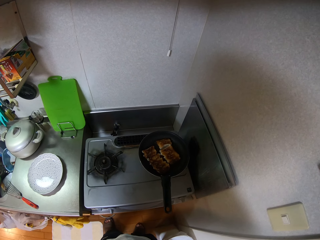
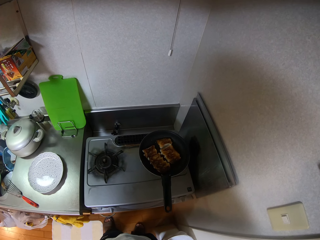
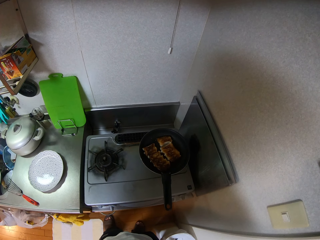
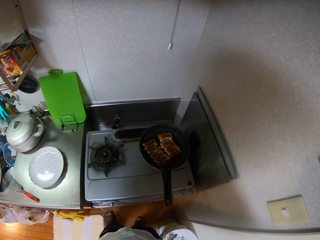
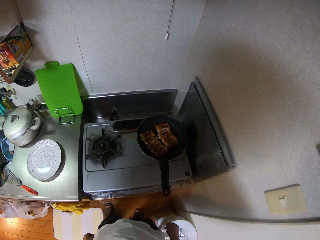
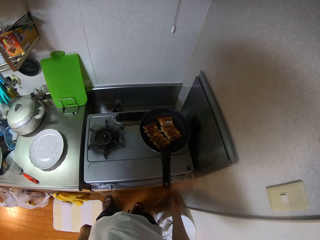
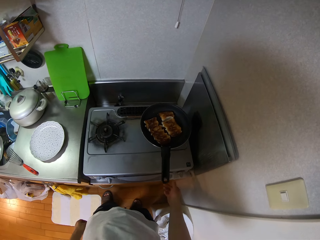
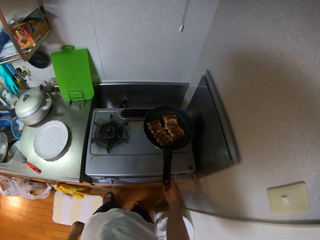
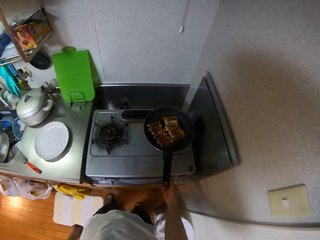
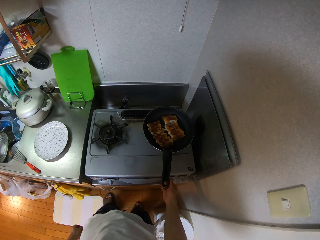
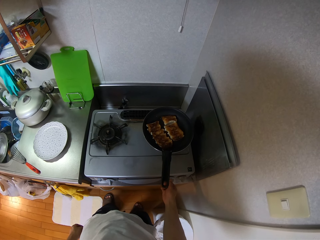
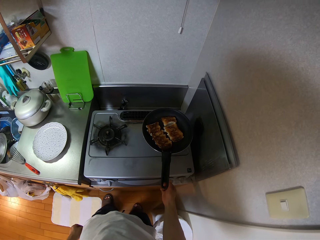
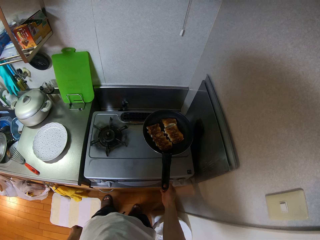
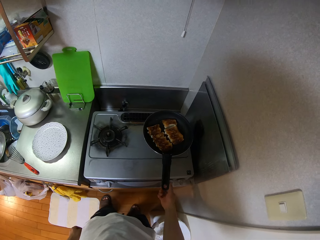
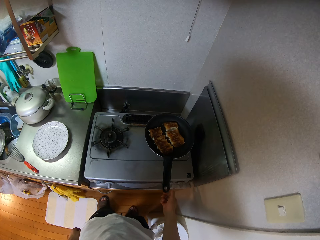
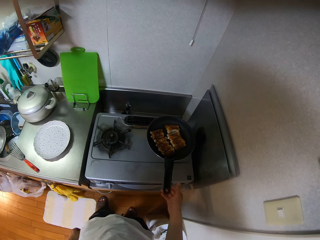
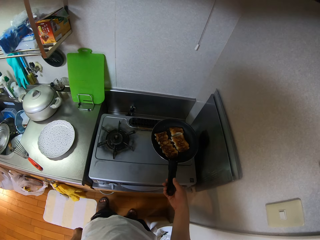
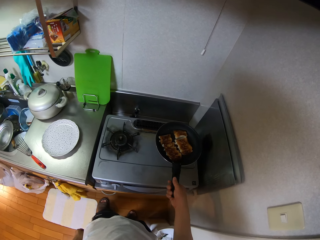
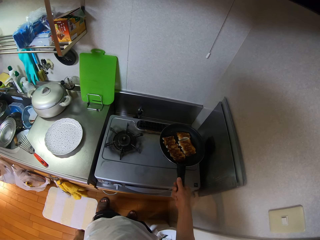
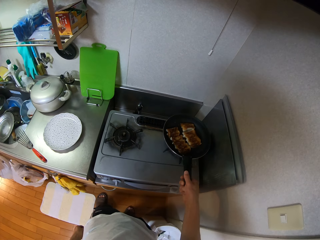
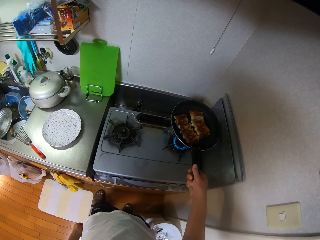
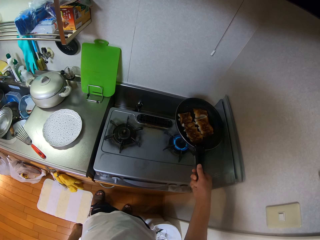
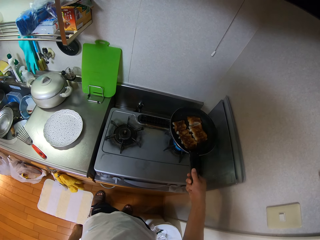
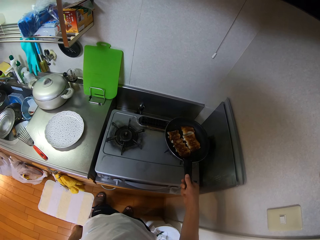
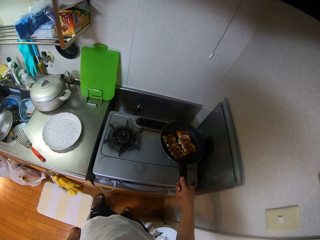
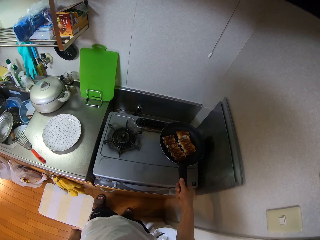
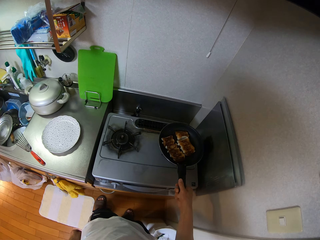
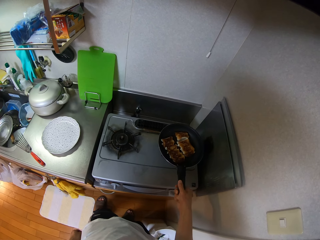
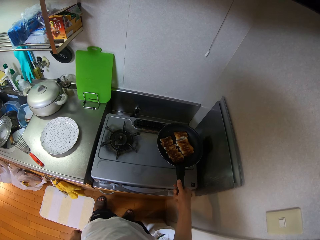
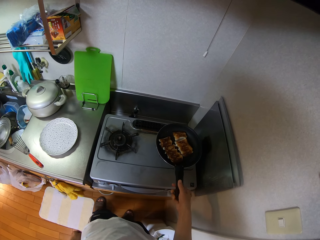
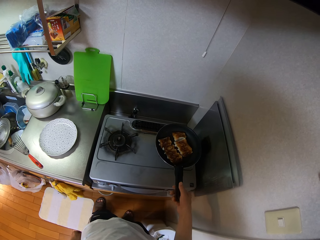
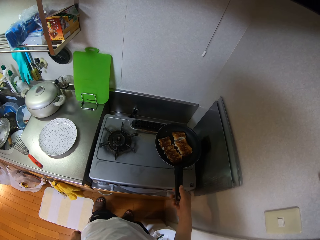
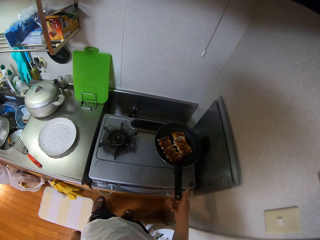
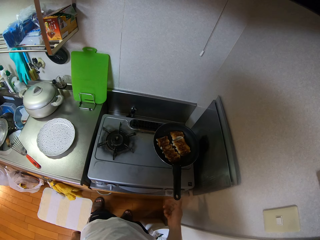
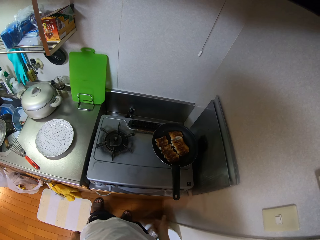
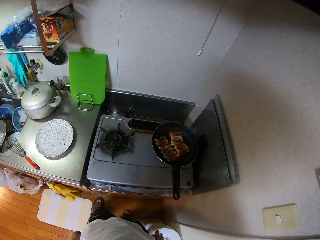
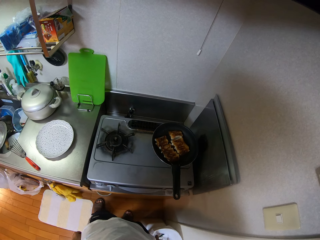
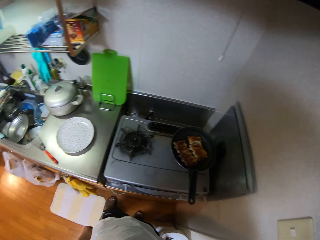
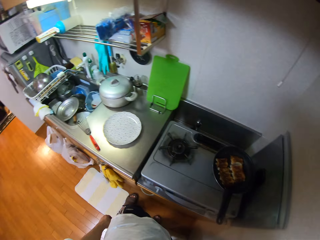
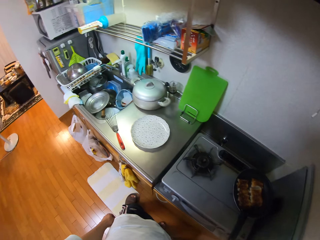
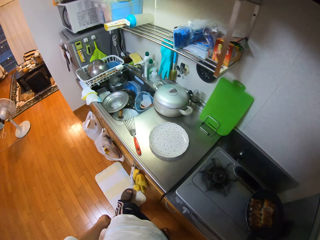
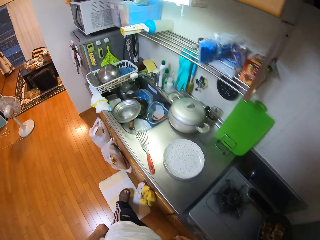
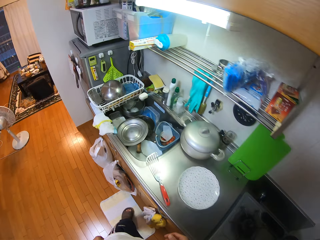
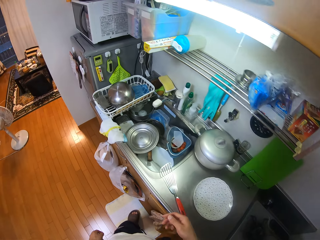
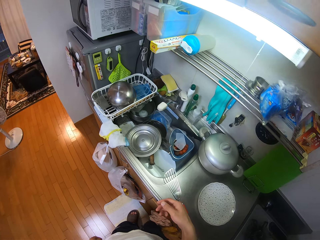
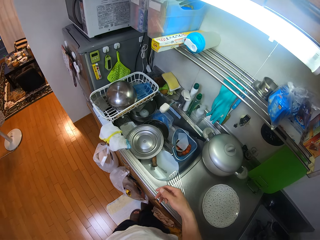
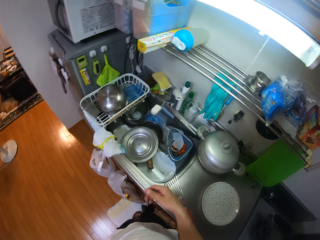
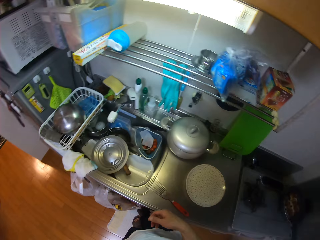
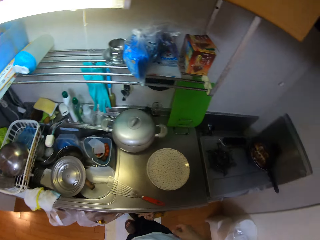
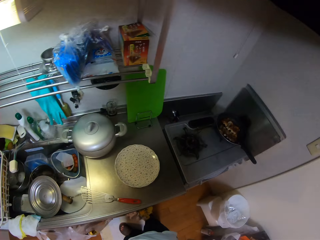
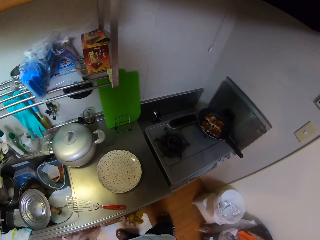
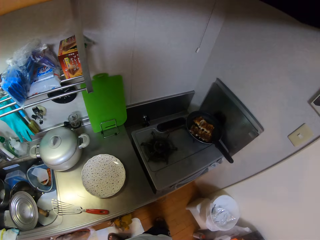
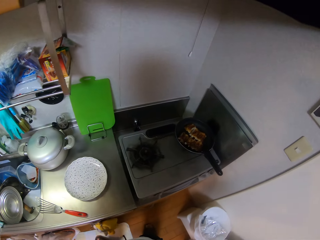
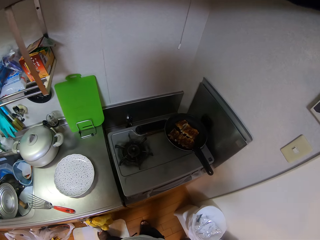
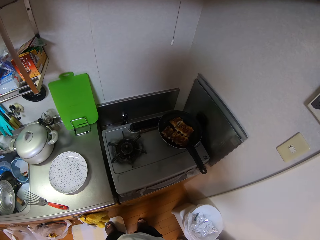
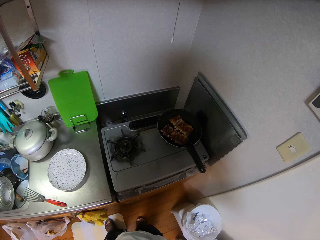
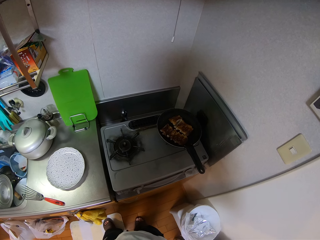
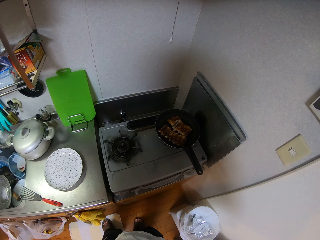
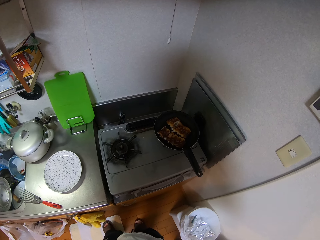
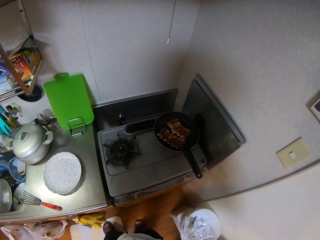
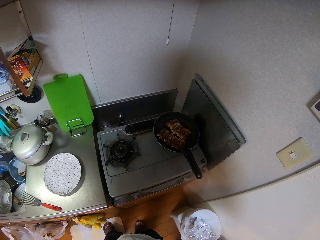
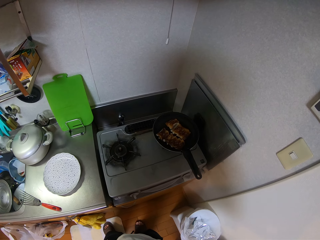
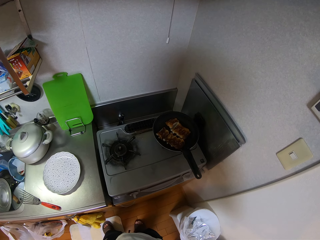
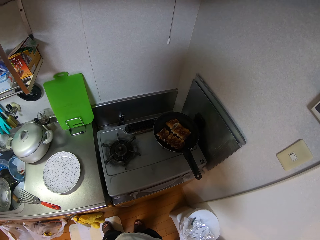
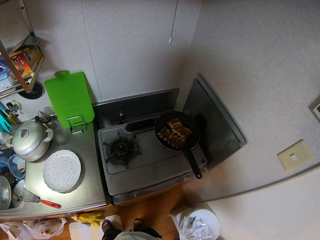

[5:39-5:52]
The camera wearer turns the knob on the cooker or cooking gas stove with his right hand. He holds the cooking pan with his right hand. He picks up the pan with his right hand. He drops the pan on the cooker with his right hand. He releases the cooking gas stove. He stands on the floor, walks on the floor, and stands on the floor.

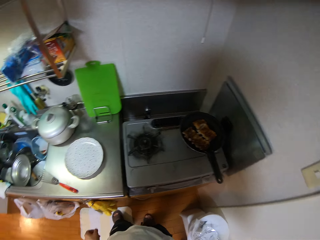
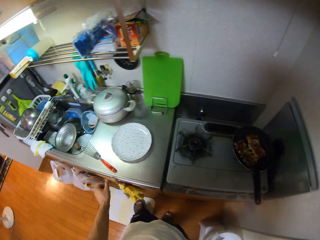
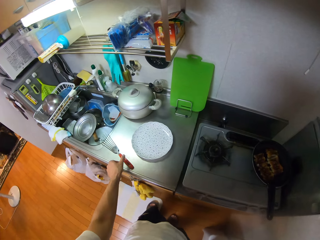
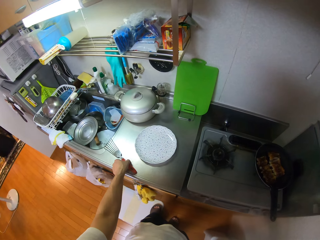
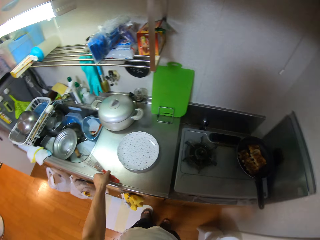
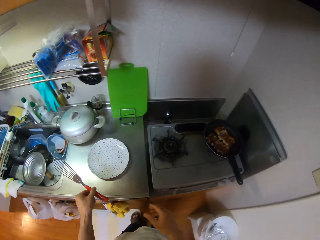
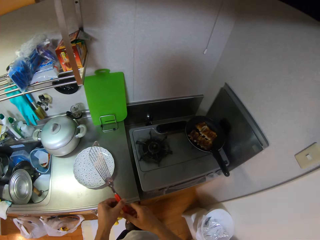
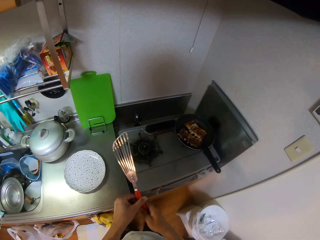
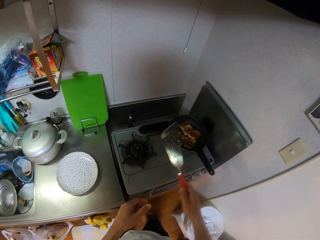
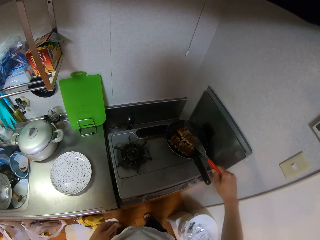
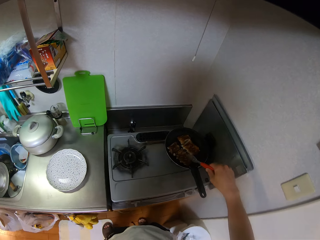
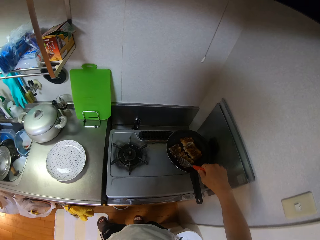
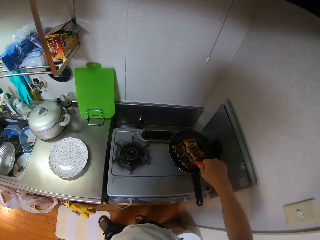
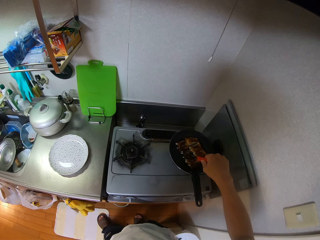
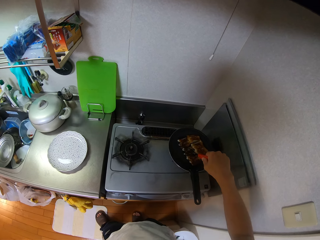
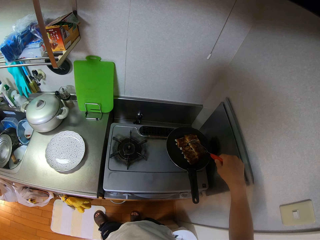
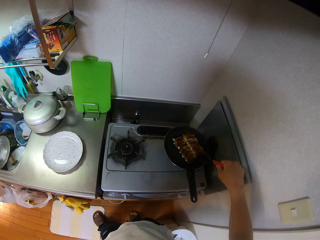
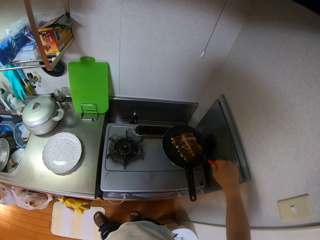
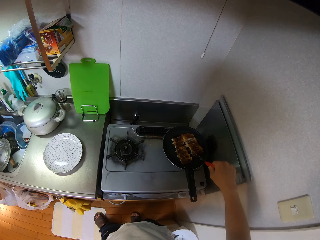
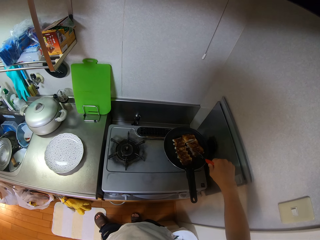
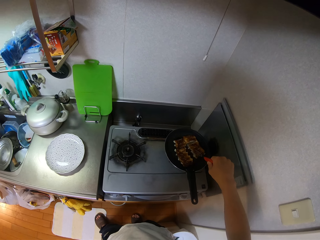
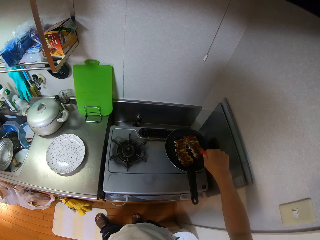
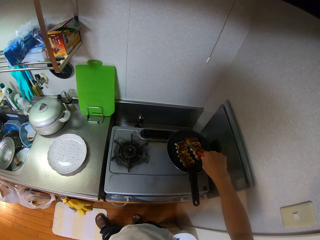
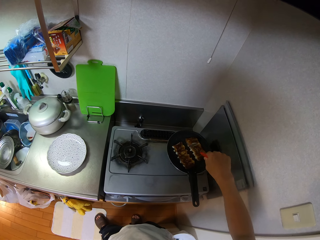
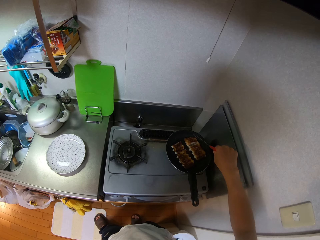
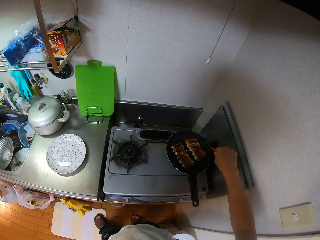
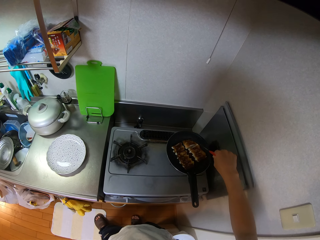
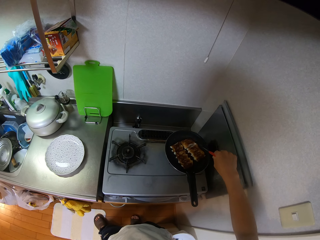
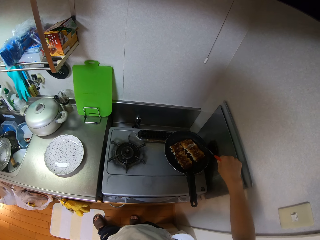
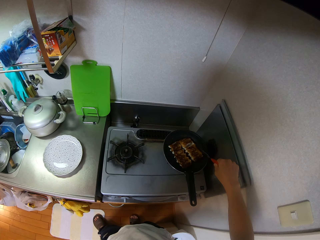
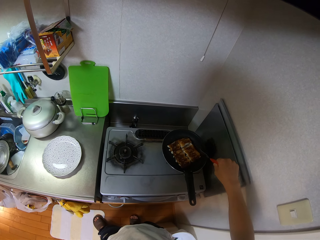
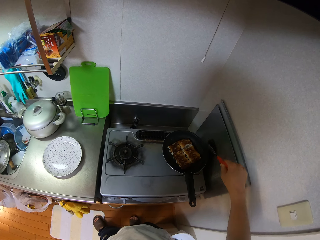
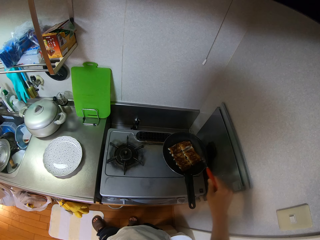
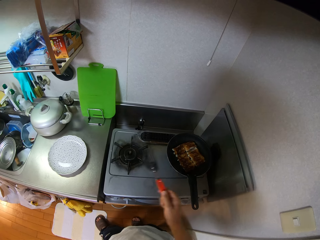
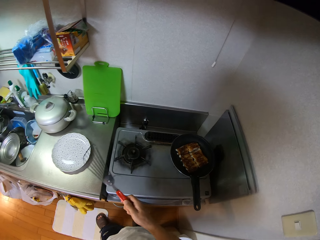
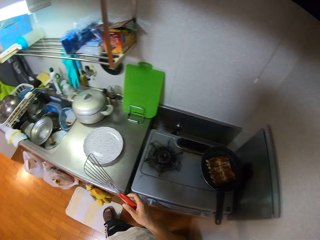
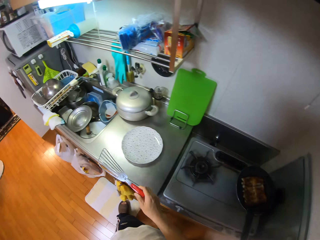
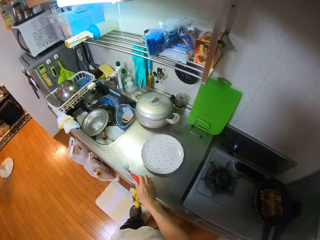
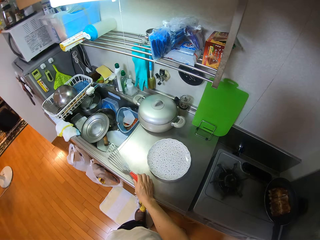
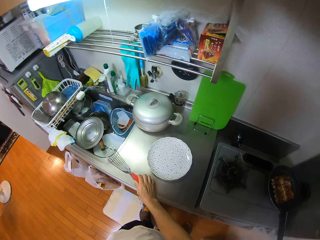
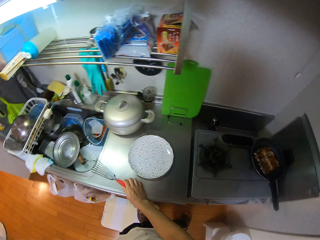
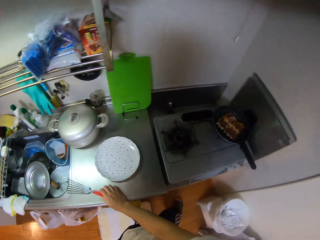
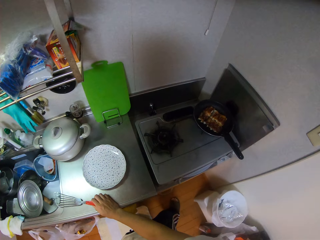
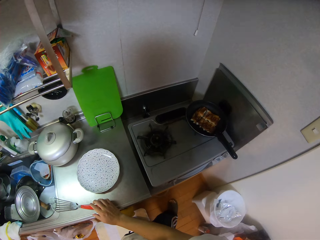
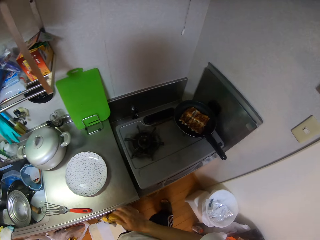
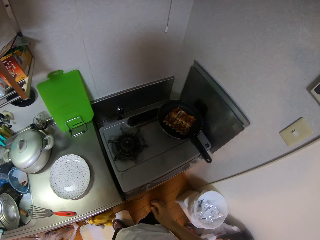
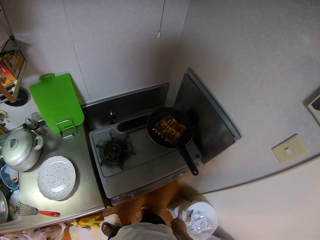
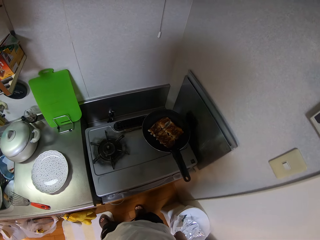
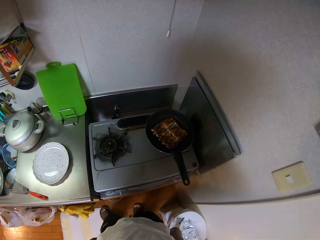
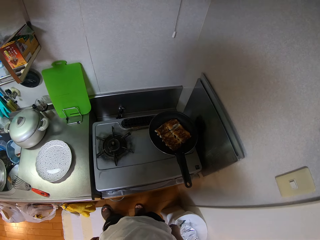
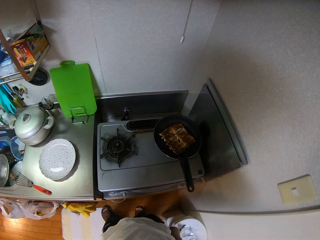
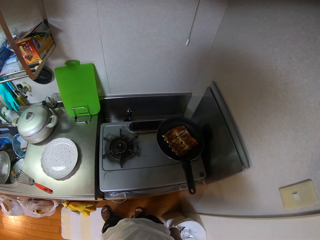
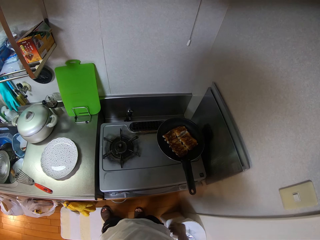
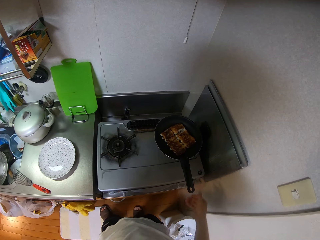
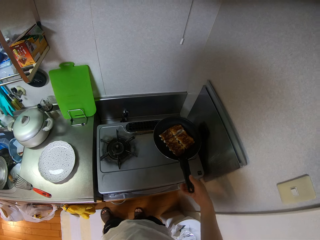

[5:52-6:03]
The camera wearer picks up the spatula on the countertop using his left hand. He transfers the spatula to his right hand. He stirs something with the spatula. He sorts the dumplings using the spatula. He drops the spatula on the countertop using his right hand. He stands on the floor.
